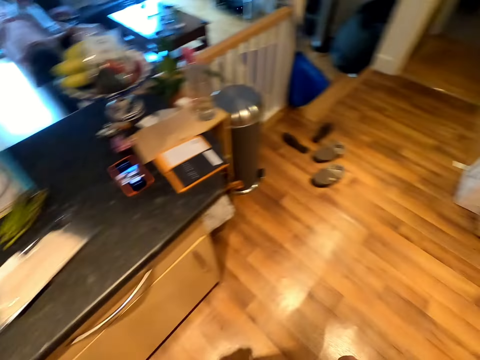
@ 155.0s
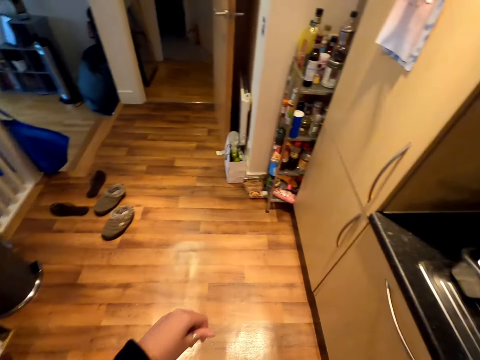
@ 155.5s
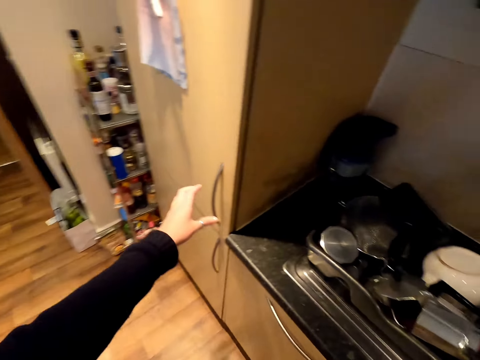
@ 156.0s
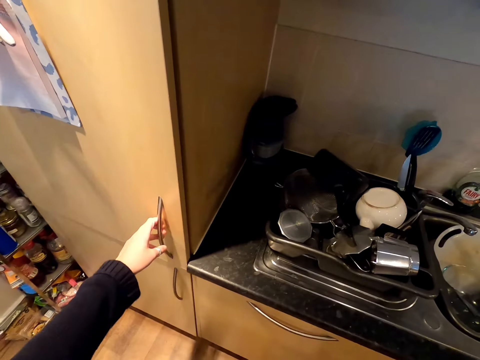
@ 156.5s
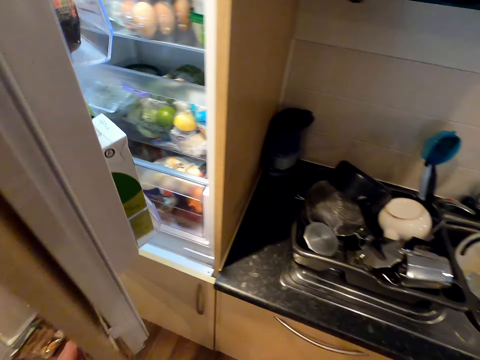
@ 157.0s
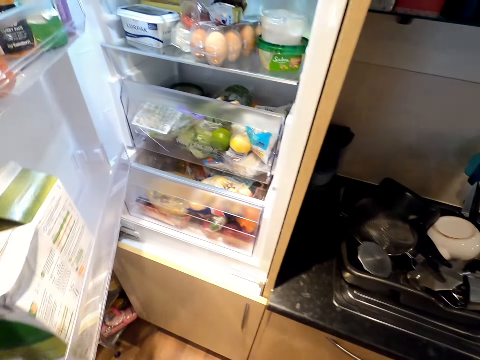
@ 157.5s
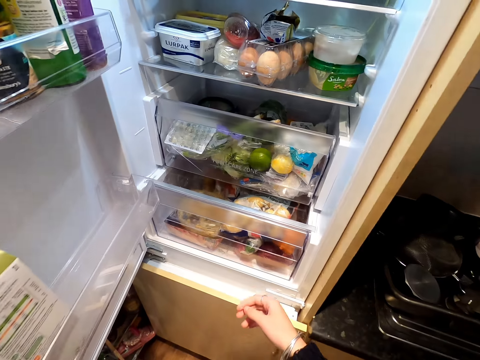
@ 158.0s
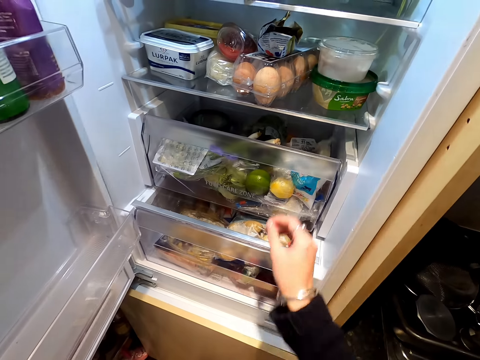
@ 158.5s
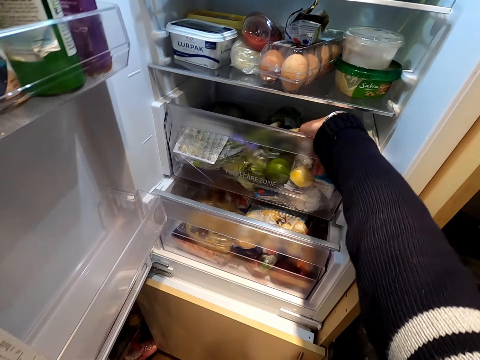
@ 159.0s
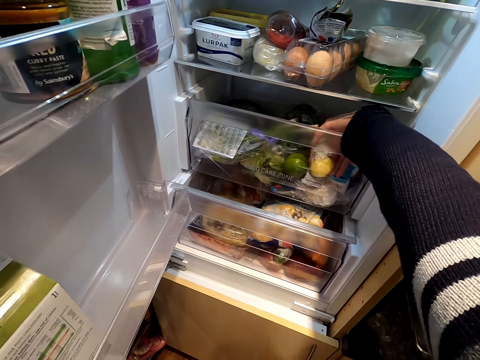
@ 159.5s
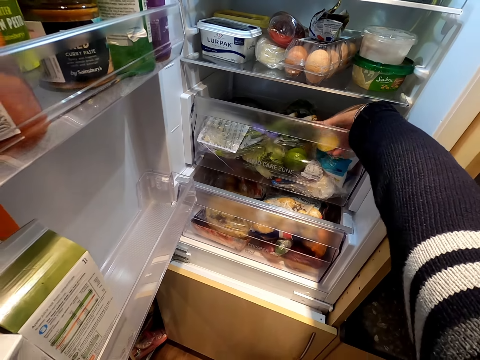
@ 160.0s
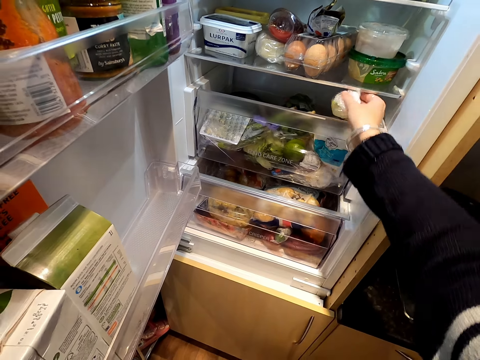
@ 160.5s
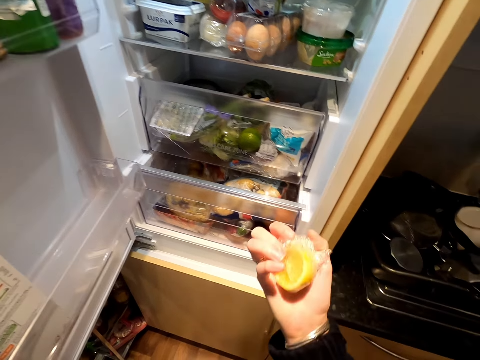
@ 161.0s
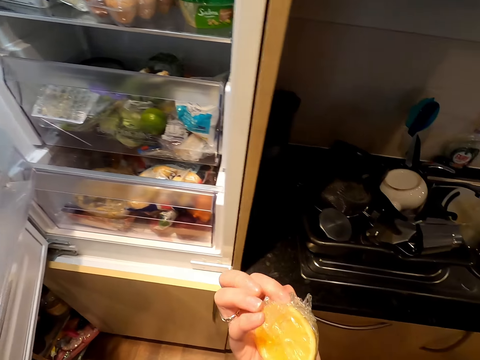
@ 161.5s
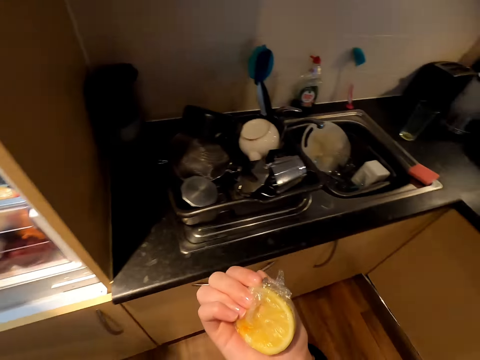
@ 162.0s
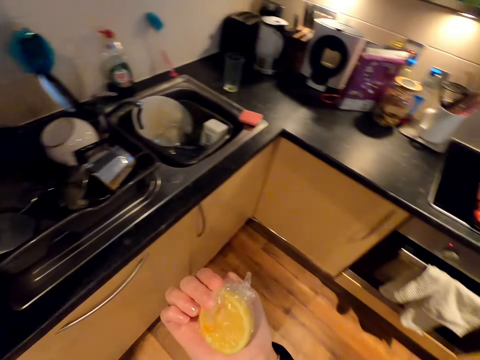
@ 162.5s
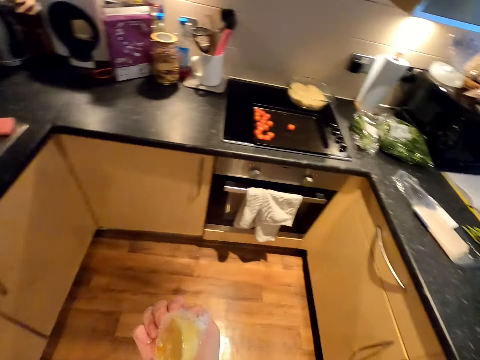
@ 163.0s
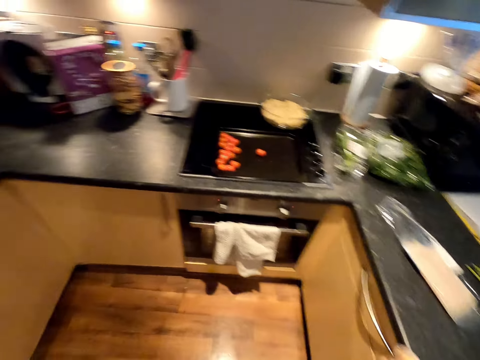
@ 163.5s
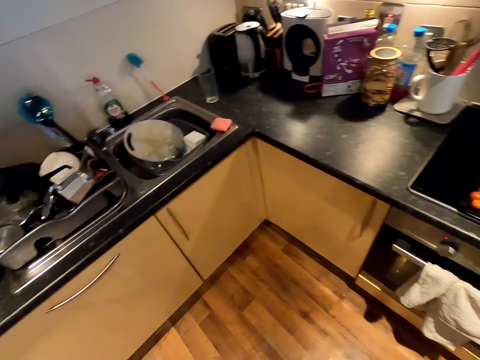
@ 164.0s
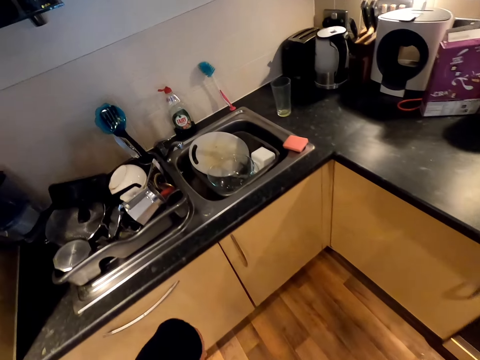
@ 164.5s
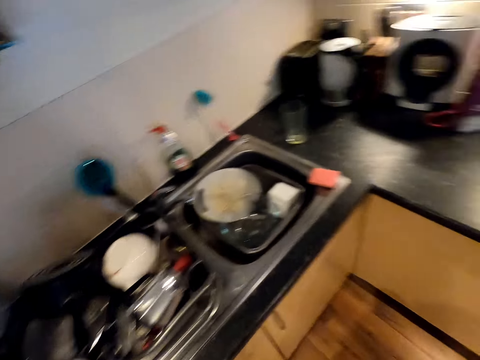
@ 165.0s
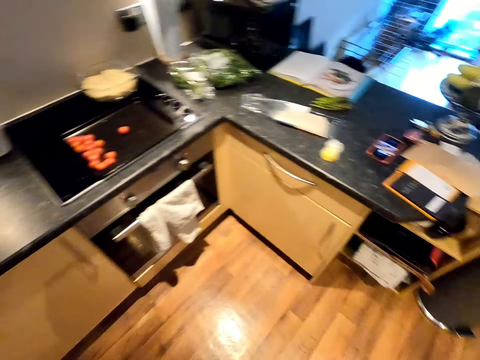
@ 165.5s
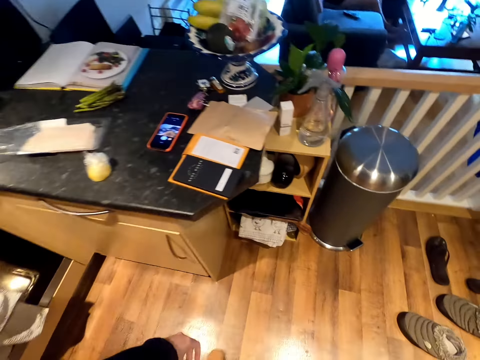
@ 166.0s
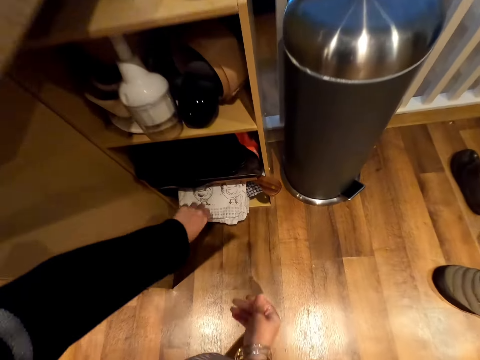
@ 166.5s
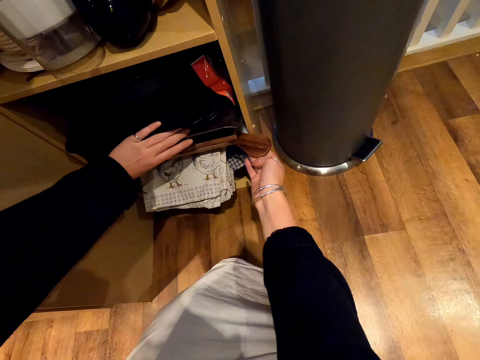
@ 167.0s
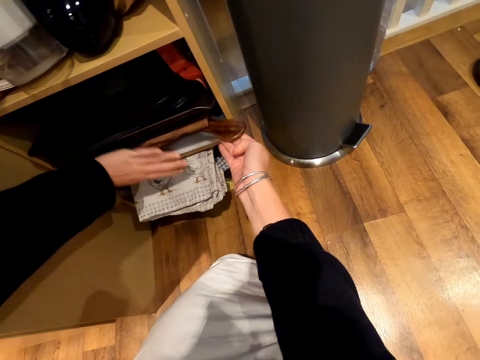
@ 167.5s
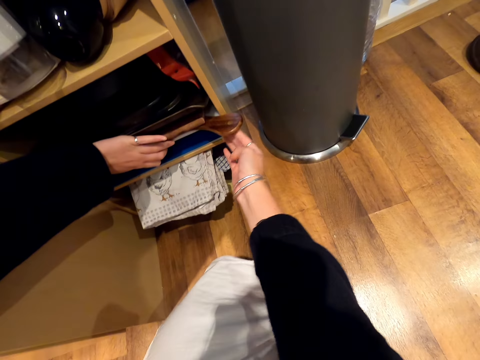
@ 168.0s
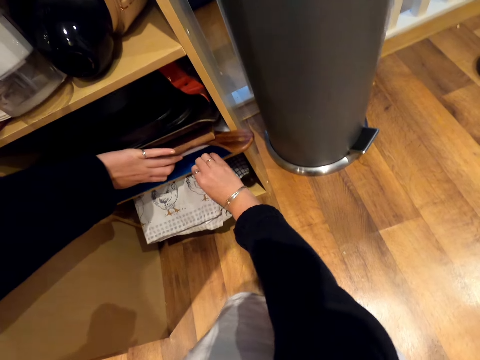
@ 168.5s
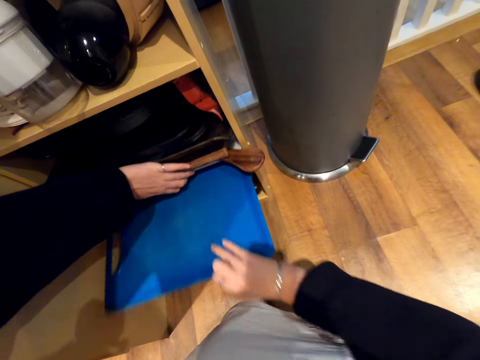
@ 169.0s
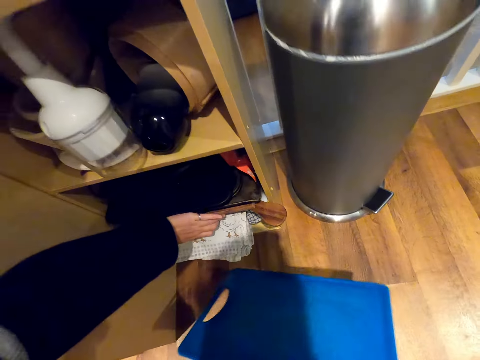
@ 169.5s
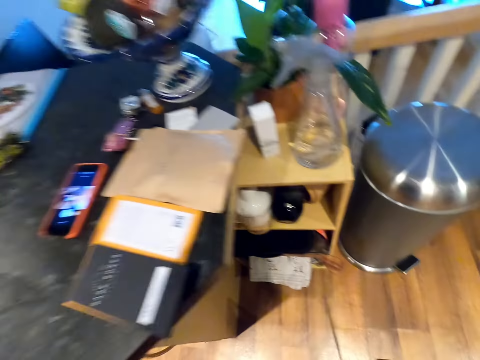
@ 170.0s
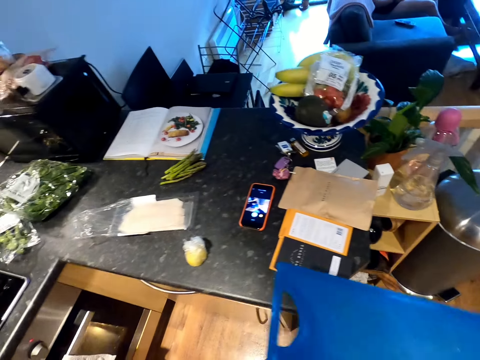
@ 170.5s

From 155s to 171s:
The camera wearer moves towards the fridge. She opens the fridge with her left hand. She reaches her right hand inside the fridge. She removes a lemon from the fridge. She closes the fridge. She moves towards the sink. She moves towards the cabinet. She looks at something. She lifts something inside the cabinet with her left hand. She pulls a blue tray from the cabinet.

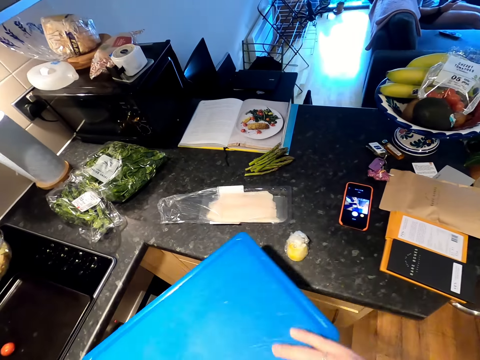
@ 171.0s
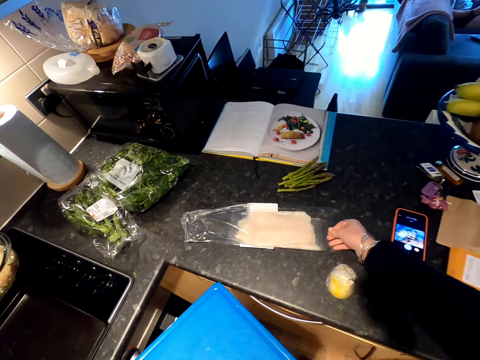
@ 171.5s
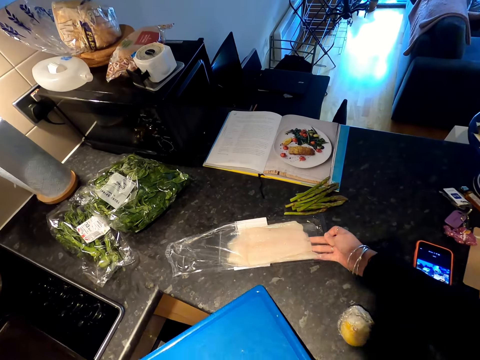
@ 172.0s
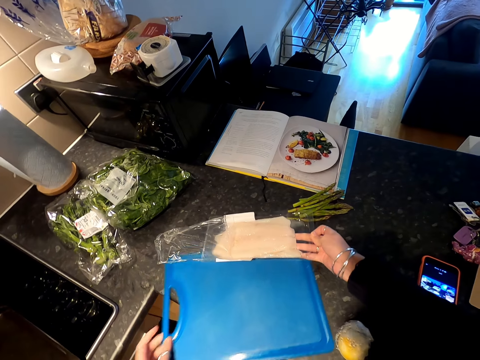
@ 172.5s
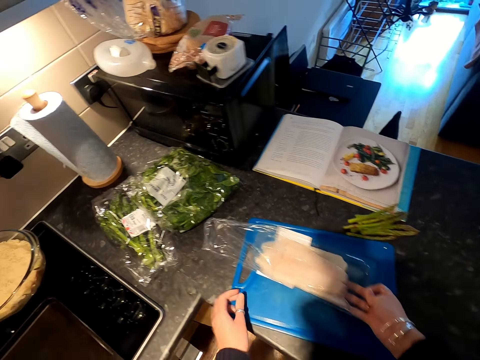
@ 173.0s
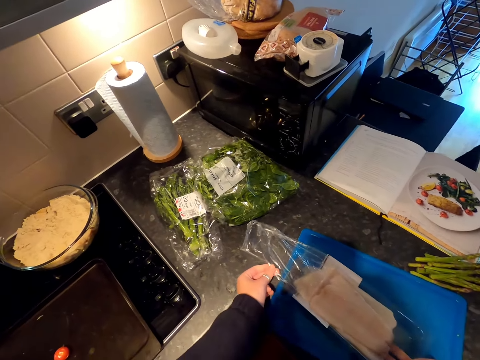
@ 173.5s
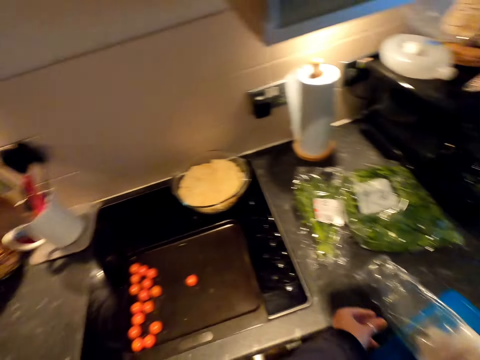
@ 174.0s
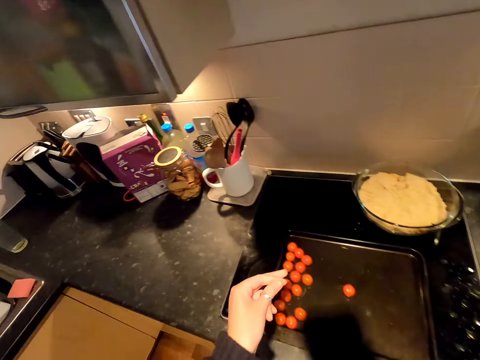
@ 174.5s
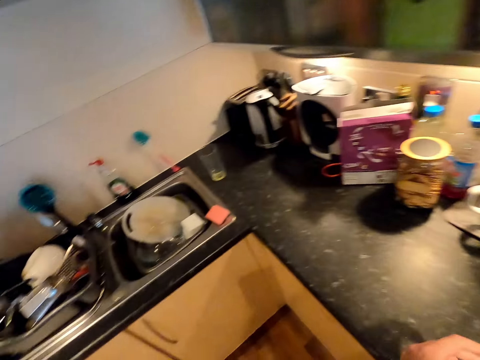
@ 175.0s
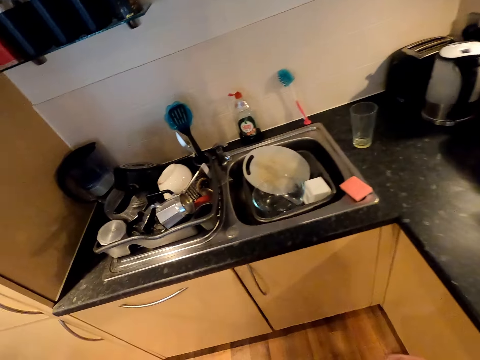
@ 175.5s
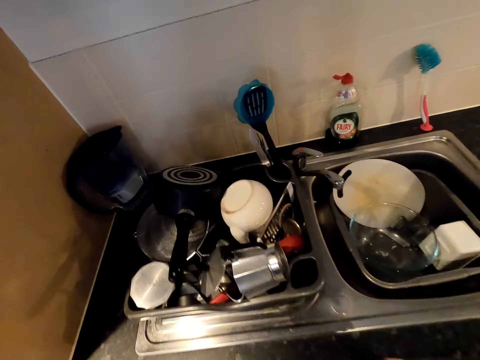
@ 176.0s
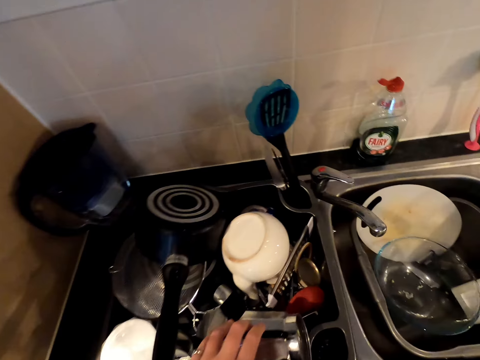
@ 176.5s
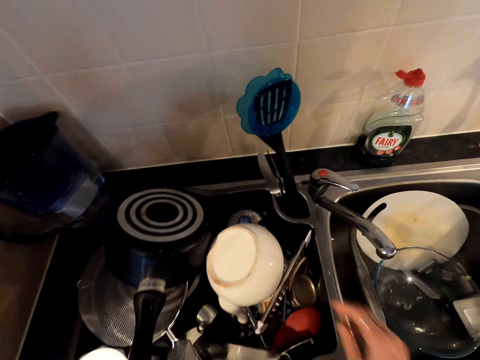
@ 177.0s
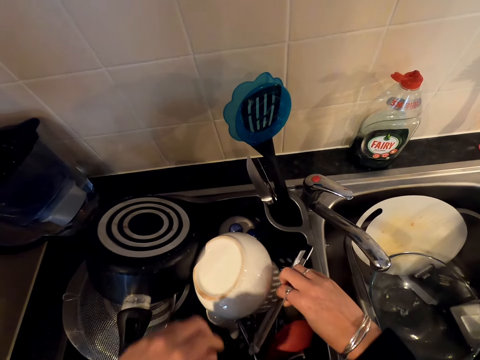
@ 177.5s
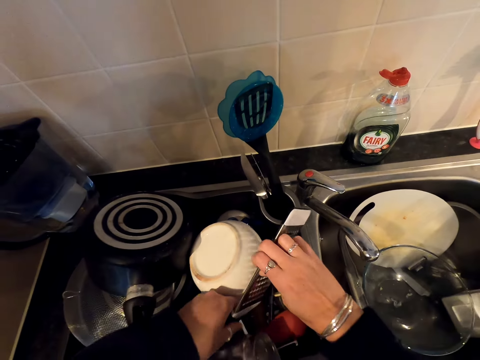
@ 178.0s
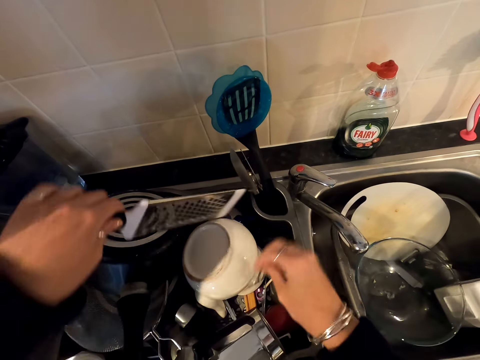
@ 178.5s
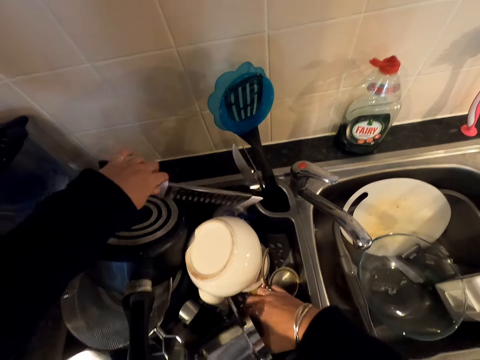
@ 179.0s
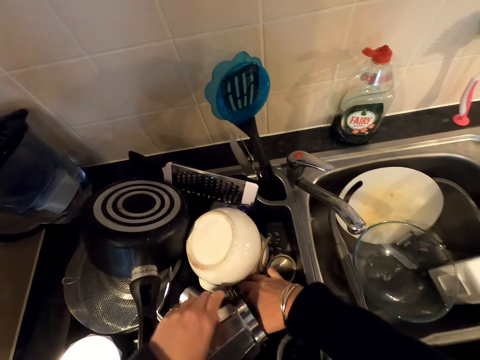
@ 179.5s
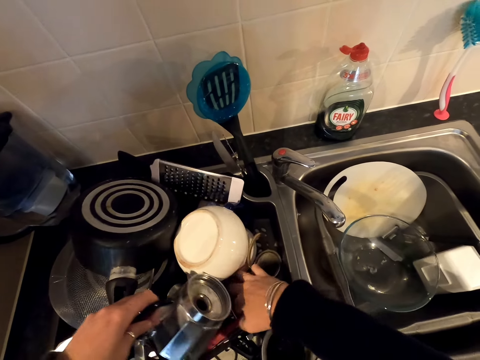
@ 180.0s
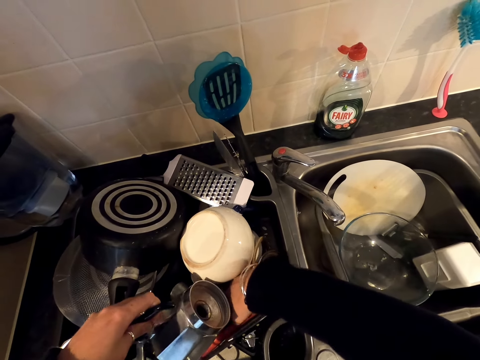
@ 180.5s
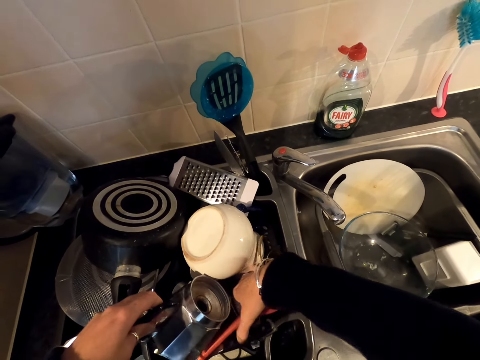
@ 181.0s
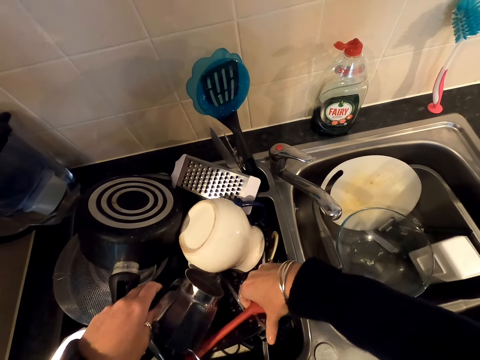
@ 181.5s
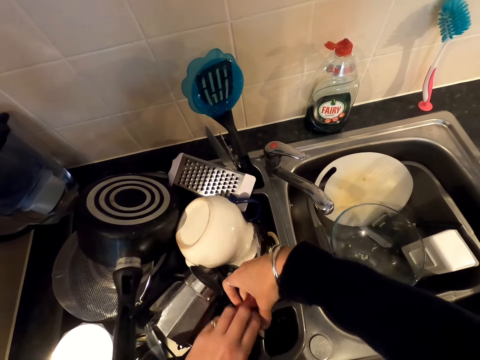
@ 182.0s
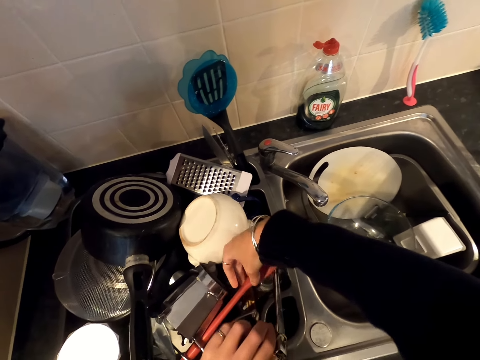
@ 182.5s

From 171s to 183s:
The camera wearer walks towards the counter top. She moves a tin of fish on the counter top with her right hand. She puts the blue tray on the counter top. She puts the fish tin on the blue tray. She walks around. She reaches the utensils with both her hands. She picks up a grater from the utensils. She puts back the grater in the utensils. She shuffles through the utensils.
